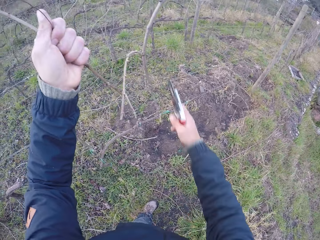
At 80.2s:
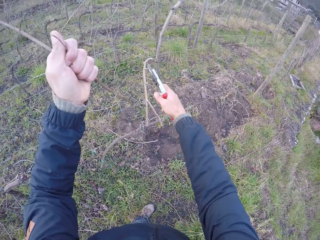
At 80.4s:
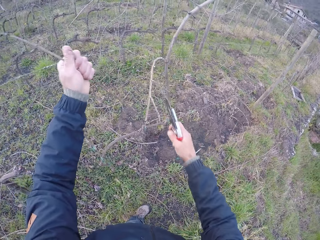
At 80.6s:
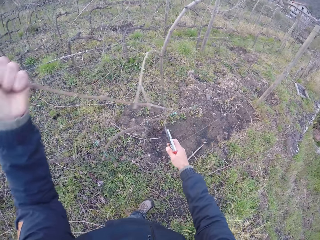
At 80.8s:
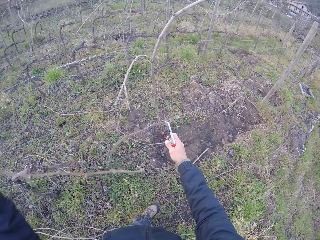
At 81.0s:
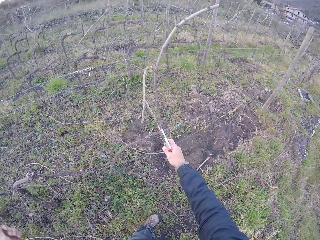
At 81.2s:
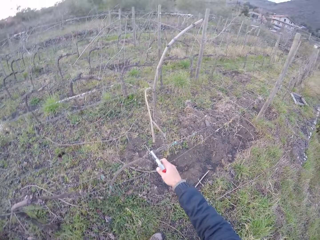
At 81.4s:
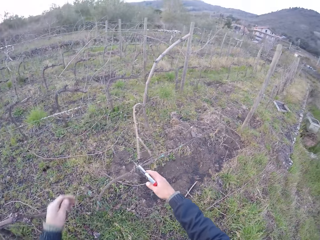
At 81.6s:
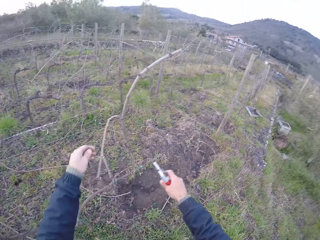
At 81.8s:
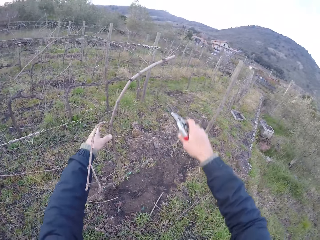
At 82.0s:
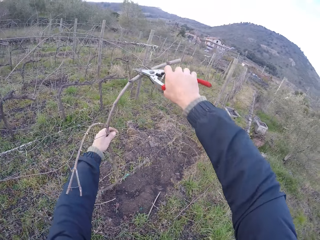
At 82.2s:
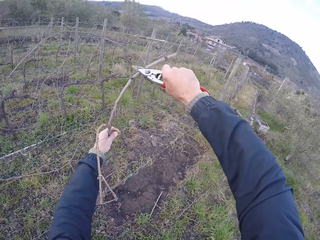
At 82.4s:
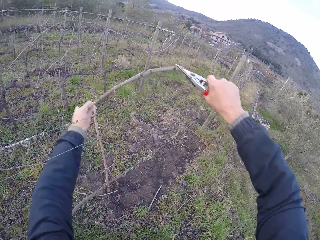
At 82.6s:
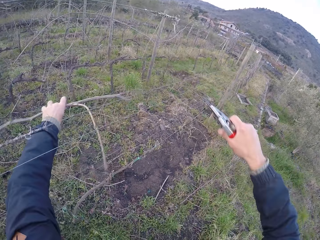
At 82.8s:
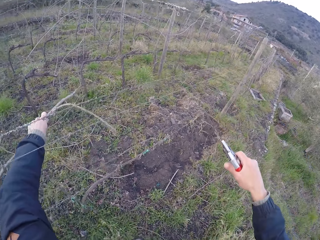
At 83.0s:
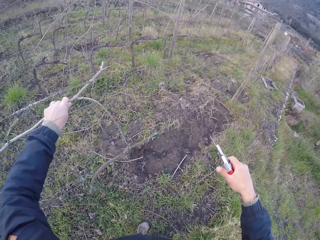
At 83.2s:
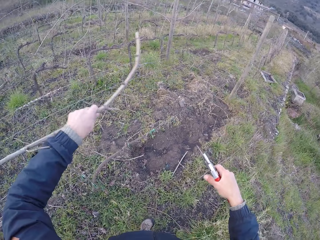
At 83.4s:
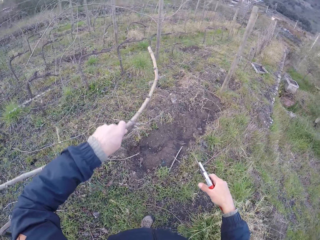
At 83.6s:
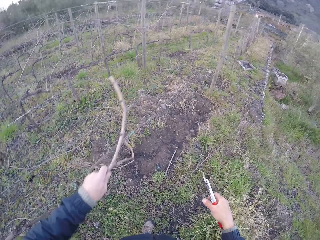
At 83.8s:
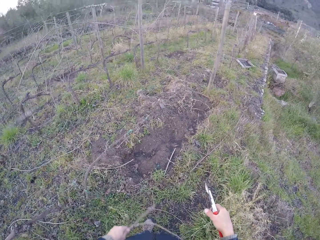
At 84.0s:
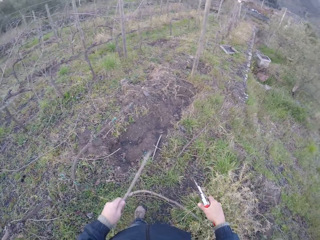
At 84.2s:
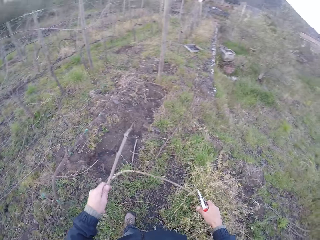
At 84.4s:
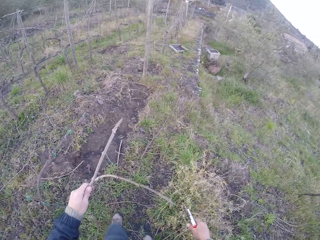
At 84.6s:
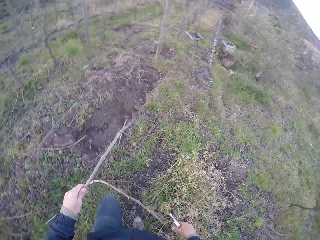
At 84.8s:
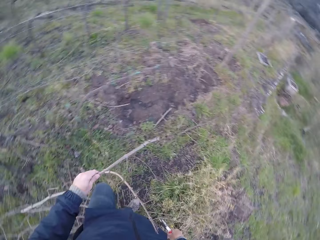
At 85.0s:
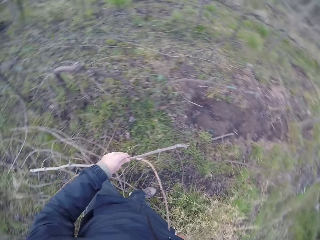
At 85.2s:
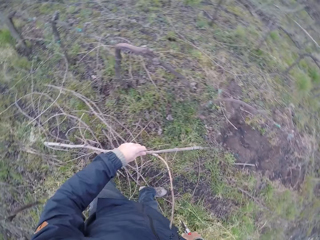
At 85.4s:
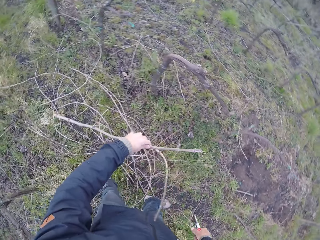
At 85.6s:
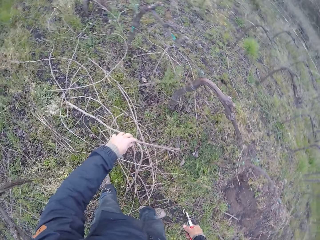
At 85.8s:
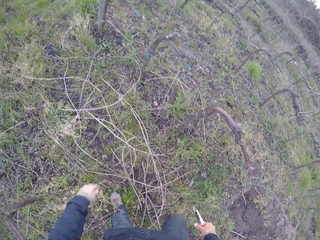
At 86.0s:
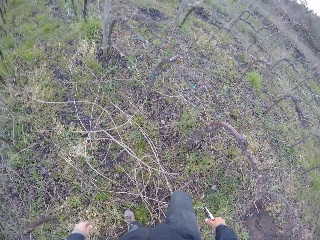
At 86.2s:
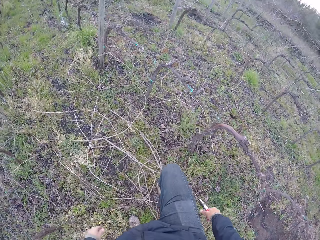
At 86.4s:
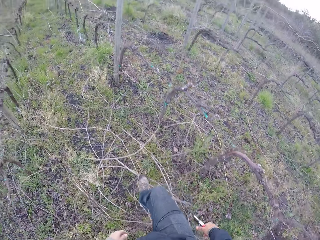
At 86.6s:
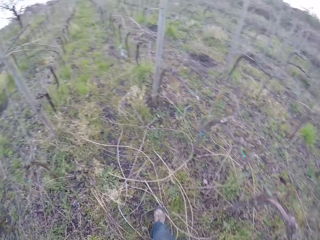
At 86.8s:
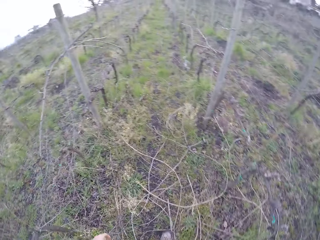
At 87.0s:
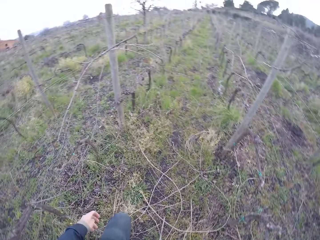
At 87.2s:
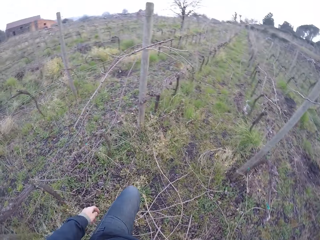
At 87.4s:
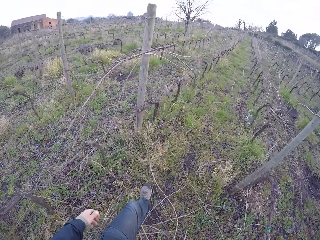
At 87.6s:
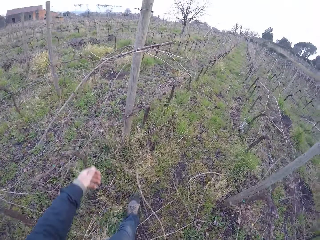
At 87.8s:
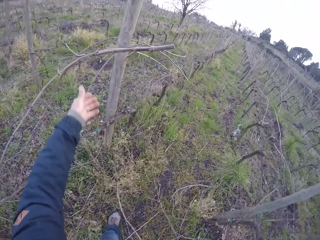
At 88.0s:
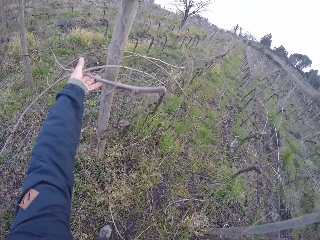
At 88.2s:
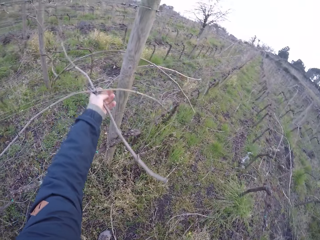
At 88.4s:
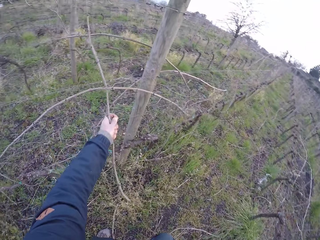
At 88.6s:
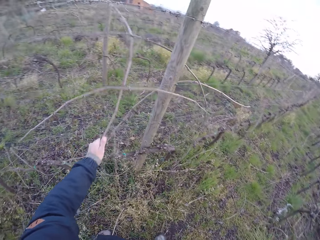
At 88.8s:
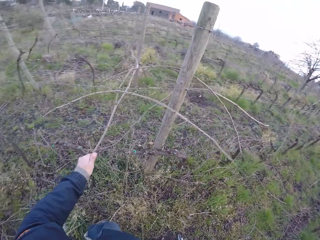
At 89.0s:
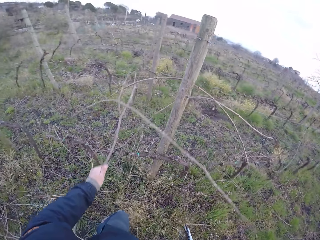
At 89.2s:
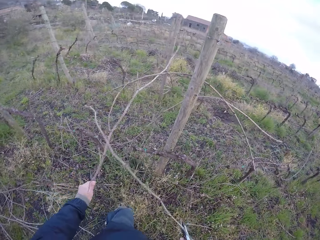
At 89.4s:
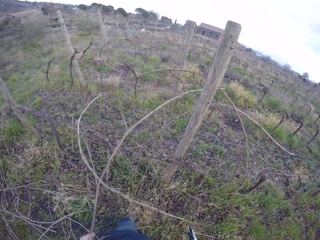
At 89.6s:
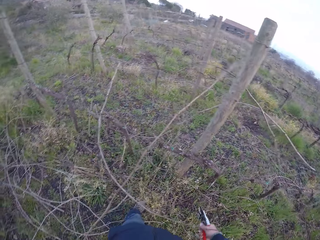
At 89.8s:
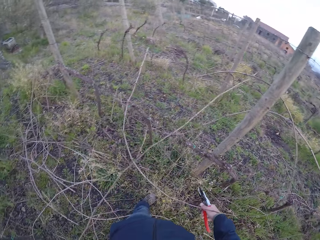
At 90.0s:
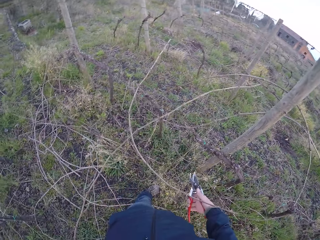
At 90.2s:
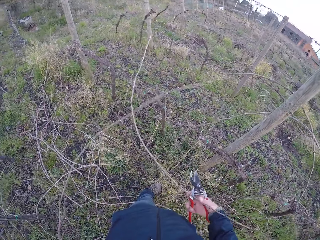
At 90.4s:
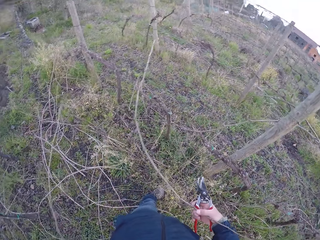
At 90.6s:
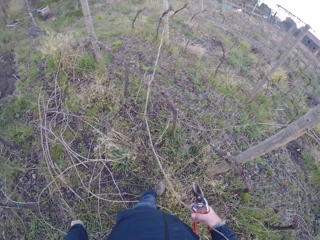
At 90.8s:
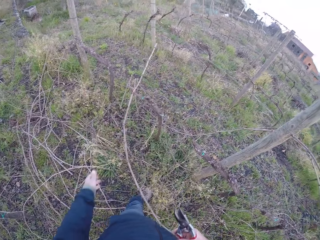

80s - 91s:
The camera wearer adjusts the barbed wire with his right hand. He cuts a stick branch with the pliers in his right hand. He removes the stick from the barbed wire with his left hand. He drops the stick in his left hand on the floor. He walks. He removes twigs from the fence. He drags a stick from the barbed wire with his left hand.

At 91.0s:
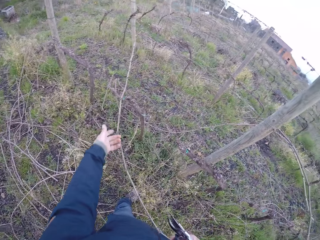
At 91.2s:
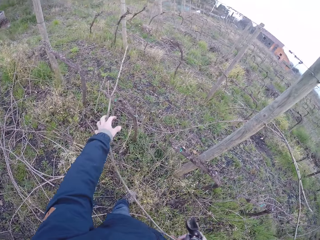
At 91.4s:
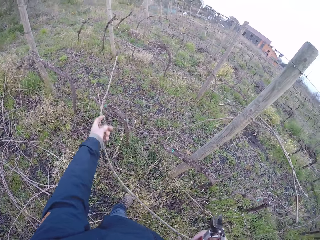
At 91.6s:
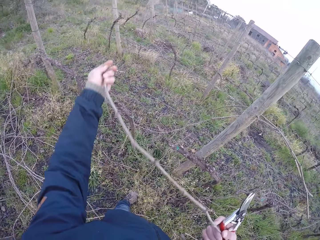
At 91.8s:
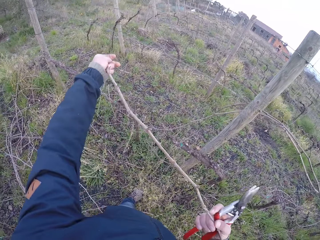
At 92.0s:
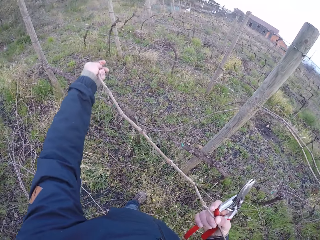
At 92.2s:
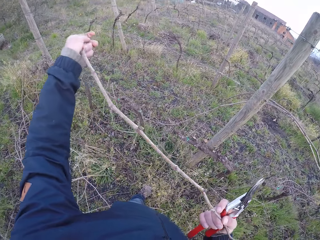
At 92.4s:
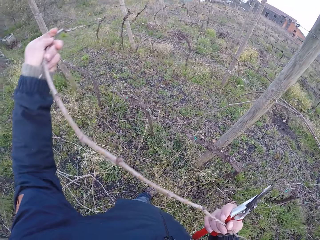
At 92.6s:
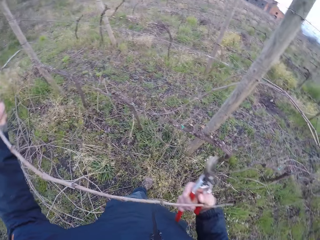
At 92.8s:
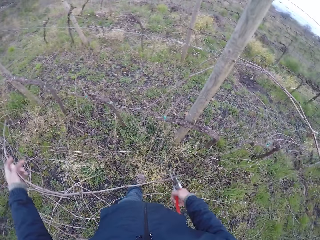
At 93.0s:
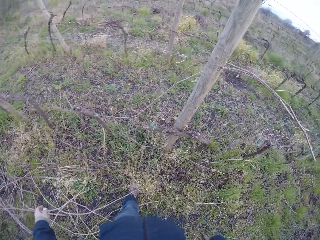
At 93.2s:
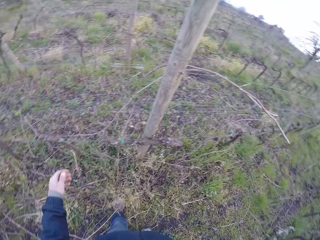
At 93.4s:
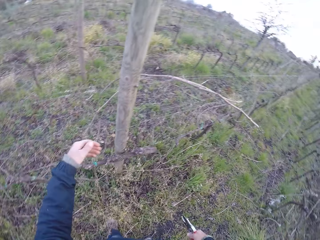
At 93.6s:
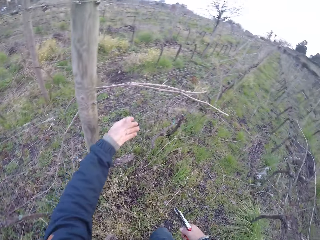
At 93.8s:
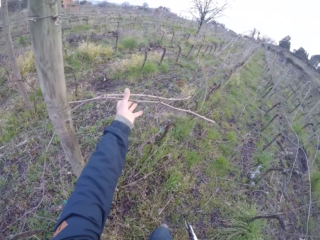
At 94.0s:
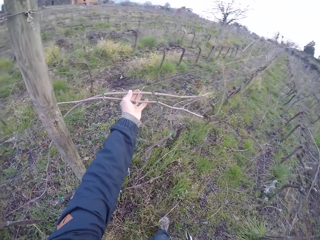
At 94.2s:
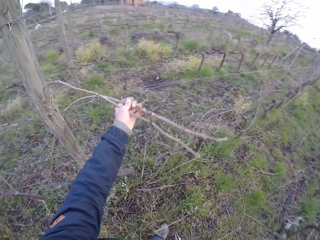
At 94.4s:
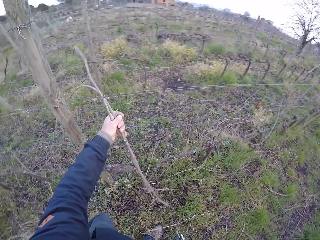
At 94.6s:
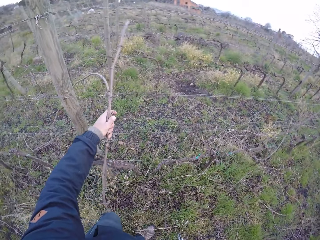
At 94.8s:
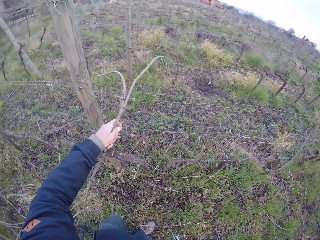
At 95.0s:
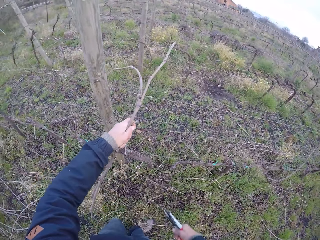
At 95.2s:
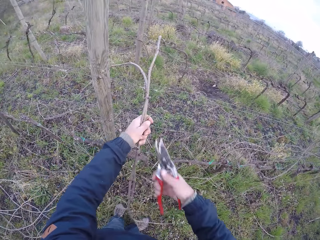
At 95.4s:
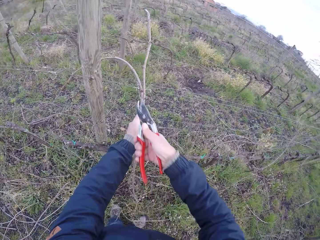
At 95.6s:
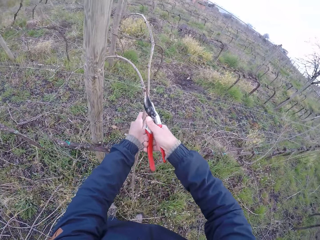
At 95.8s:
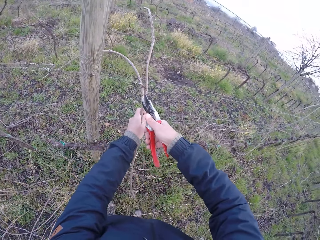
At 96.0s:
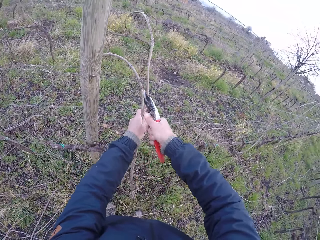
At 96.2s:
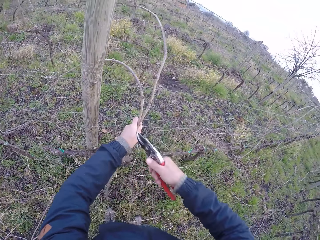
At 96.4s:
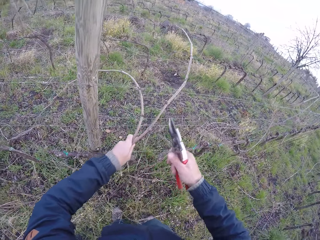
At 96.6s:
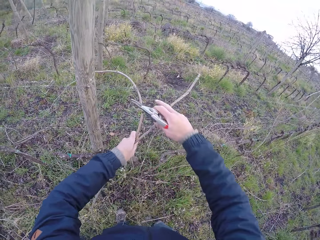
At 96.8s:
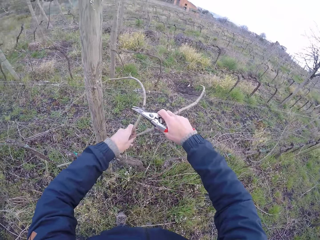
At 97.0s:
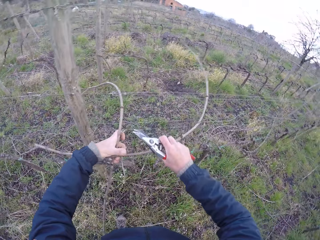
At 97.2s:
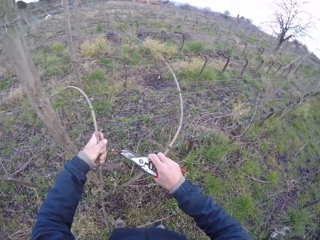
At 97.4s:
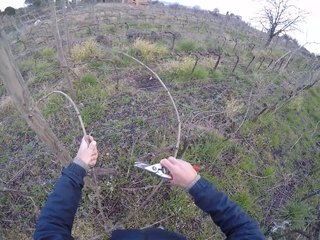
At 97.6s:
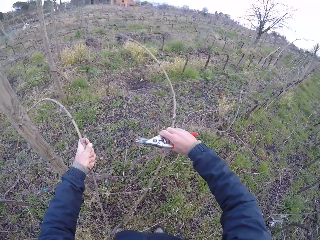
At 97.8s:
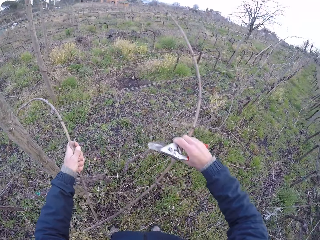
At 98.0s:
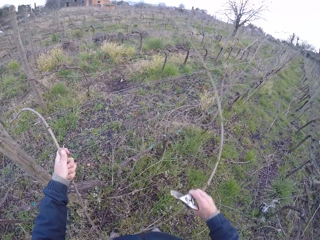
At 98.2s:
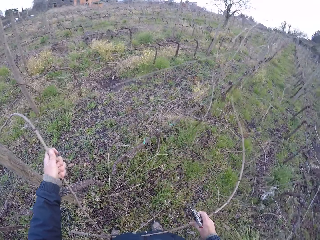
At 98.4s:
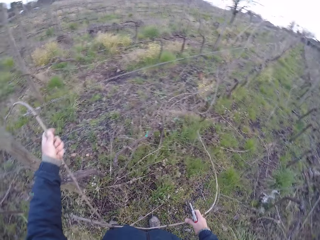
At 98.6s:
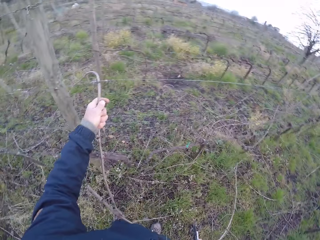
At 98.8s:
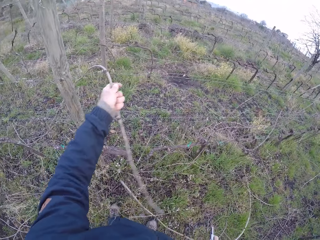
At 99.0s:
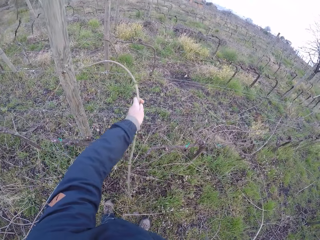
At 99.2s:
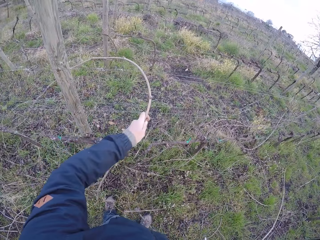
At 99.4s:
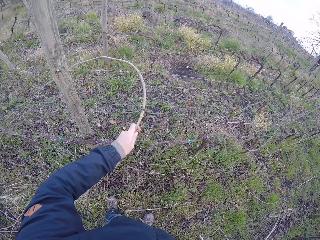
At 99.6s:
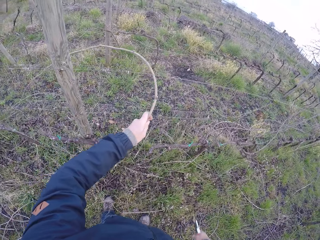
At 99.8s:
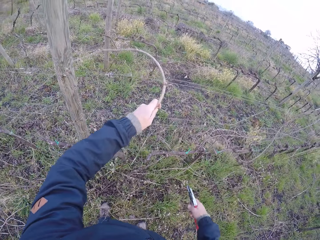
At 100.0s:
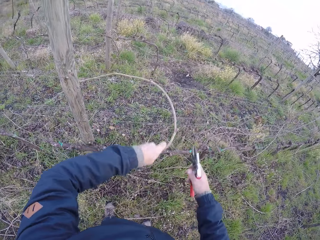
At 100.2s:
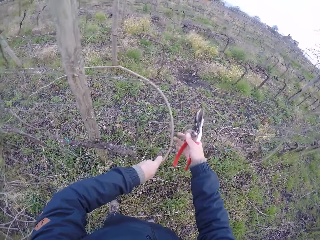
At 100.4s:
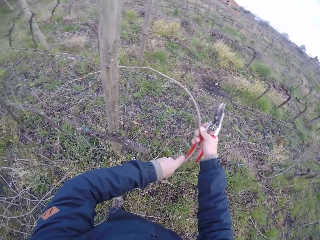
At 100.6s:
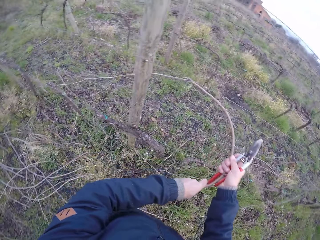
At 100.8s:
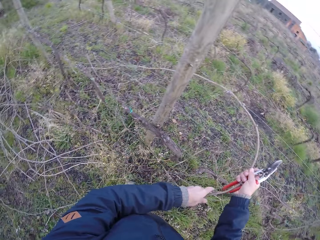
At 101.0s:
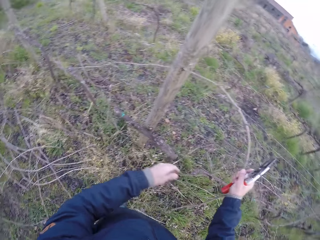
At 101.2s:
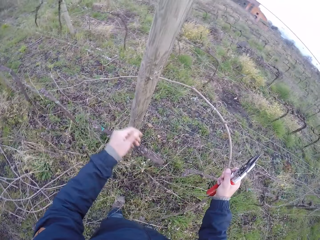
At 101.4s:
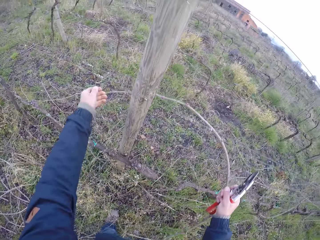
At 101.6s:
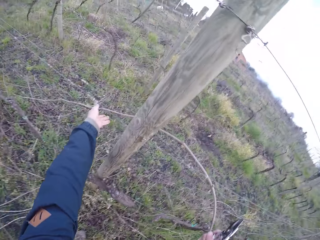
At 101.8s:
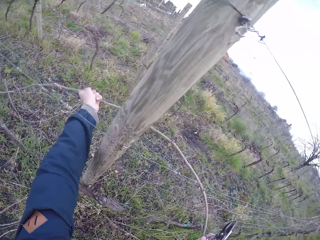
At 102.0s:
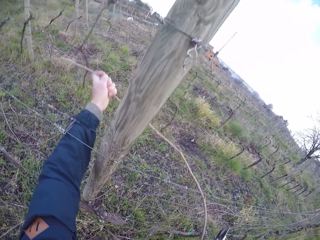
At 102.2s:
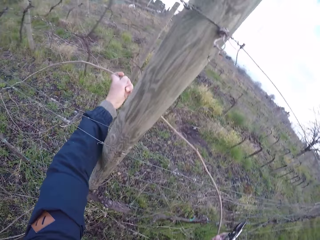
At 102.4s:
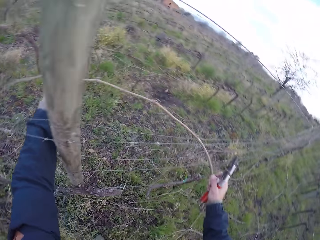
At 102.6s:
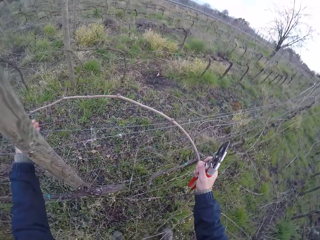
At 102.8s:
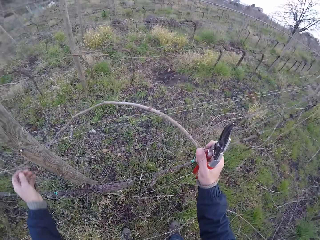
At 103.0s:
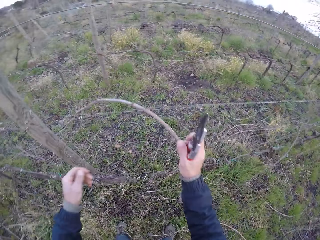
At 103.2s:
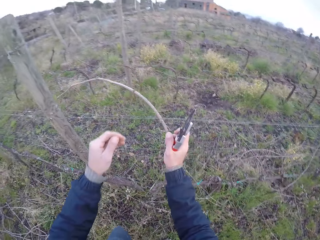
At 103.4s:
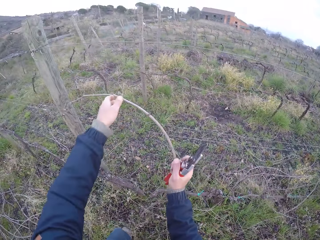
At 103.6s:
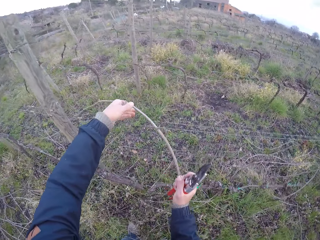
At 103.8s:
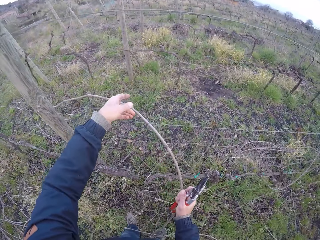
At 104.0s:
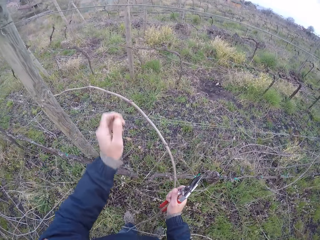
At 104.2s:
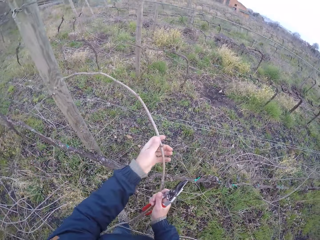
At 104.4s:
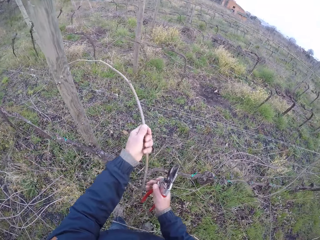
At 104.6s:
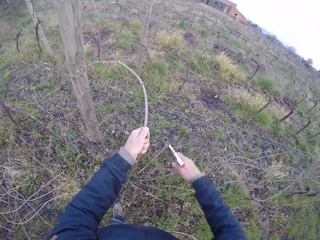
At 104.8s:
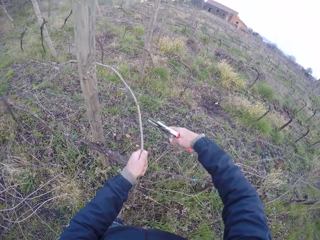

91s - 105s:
The camera wearer drags a stick from the barbed wire with his left hand. He drags some stick from the barbed wire with his left hand. He cuts the stick branch with the pliers in his right hand. He removes twigs from the fence. He drags the stick from the barbed wire with his right hand. He drags a stick from the barbed wire with his left hand. He removes a stick from the barbed wire with both hands.
